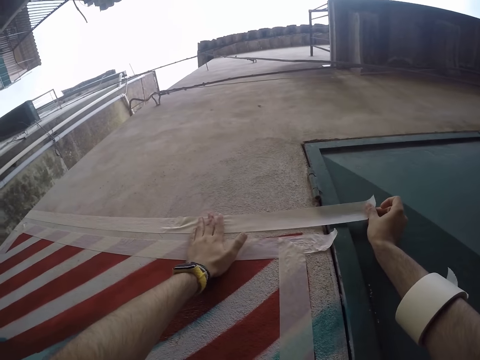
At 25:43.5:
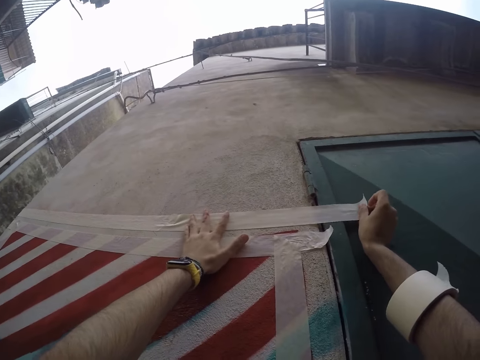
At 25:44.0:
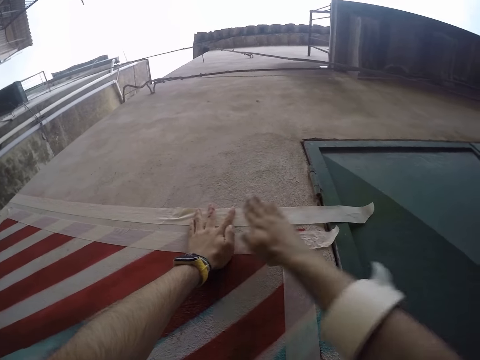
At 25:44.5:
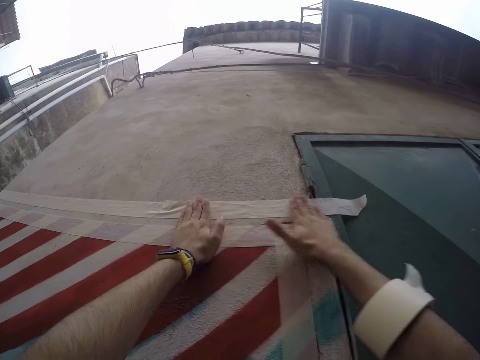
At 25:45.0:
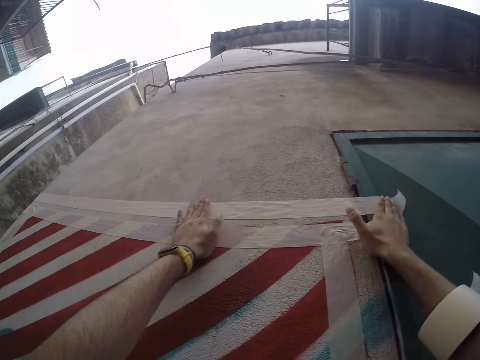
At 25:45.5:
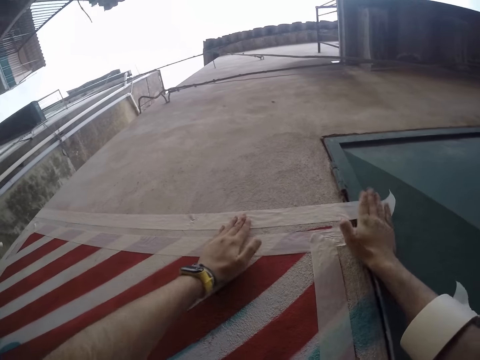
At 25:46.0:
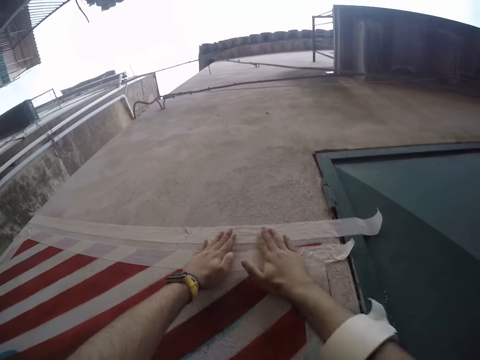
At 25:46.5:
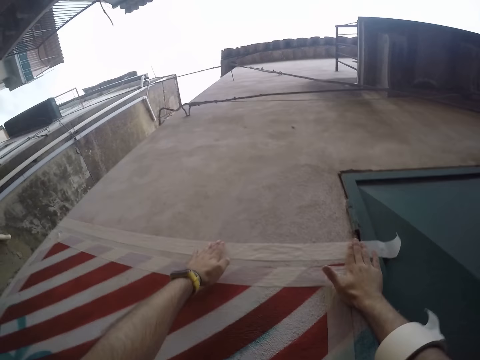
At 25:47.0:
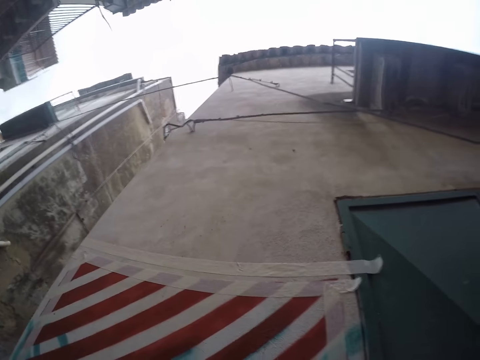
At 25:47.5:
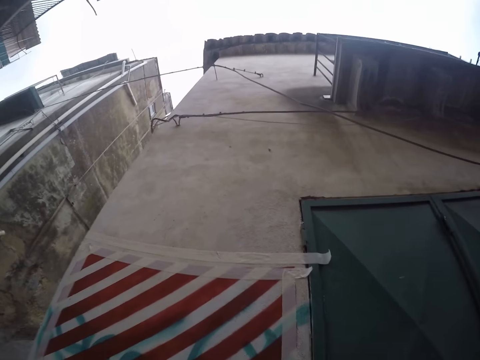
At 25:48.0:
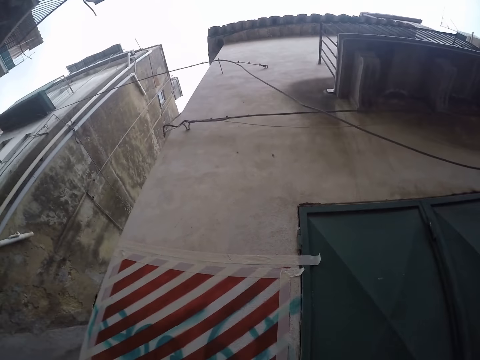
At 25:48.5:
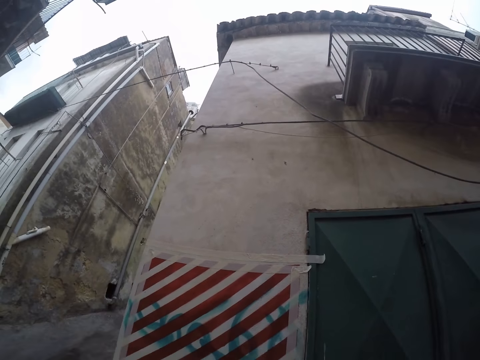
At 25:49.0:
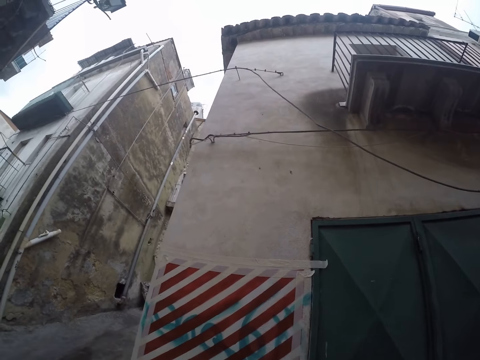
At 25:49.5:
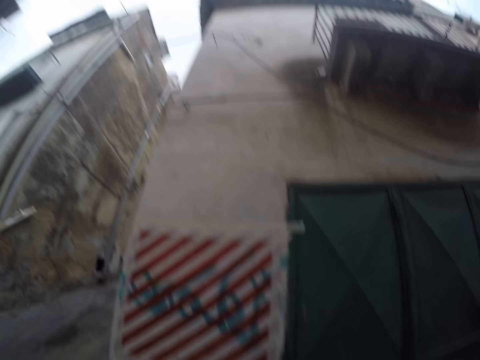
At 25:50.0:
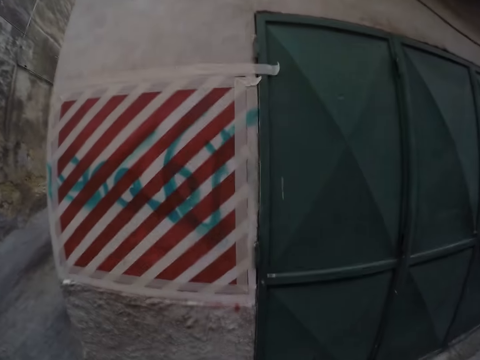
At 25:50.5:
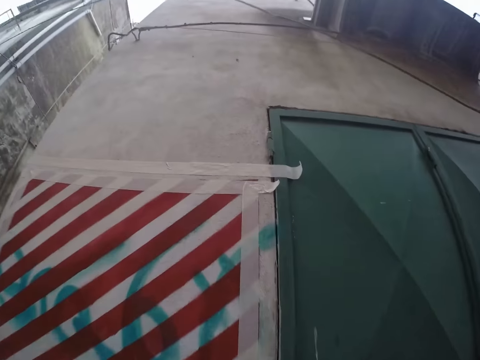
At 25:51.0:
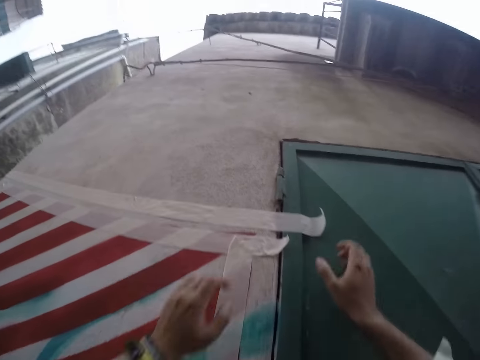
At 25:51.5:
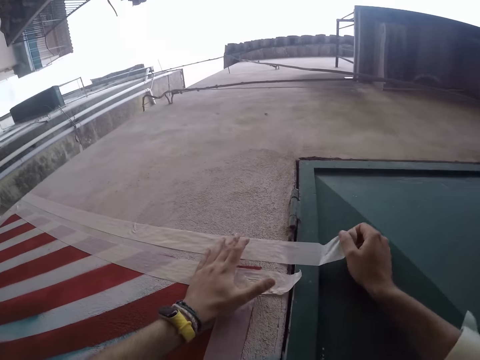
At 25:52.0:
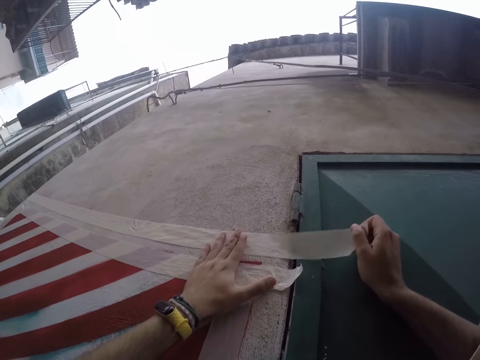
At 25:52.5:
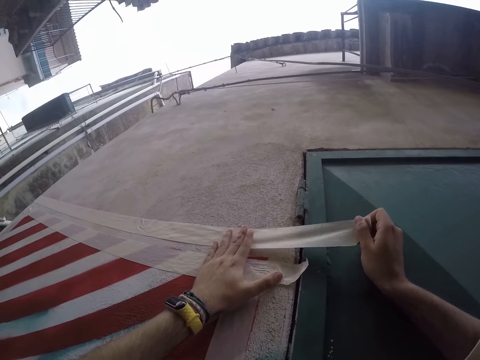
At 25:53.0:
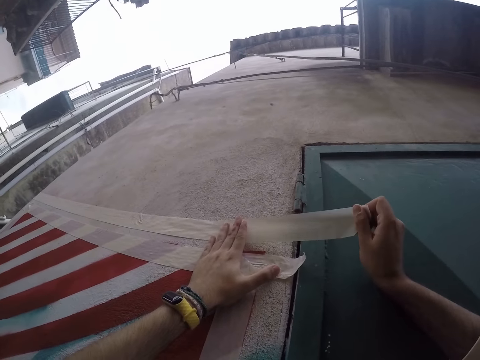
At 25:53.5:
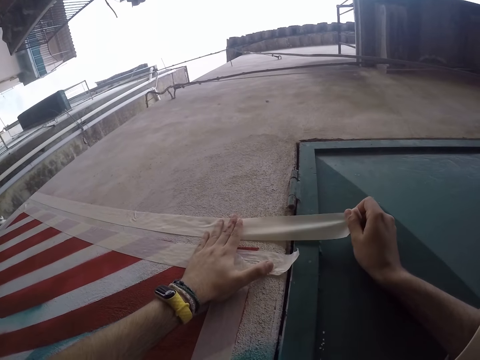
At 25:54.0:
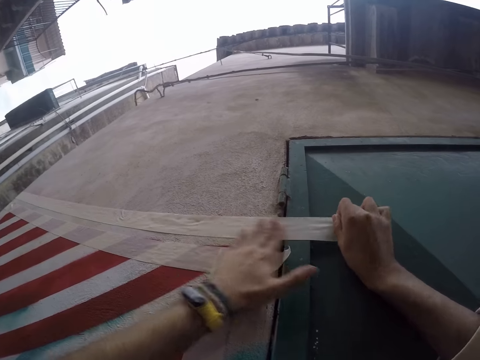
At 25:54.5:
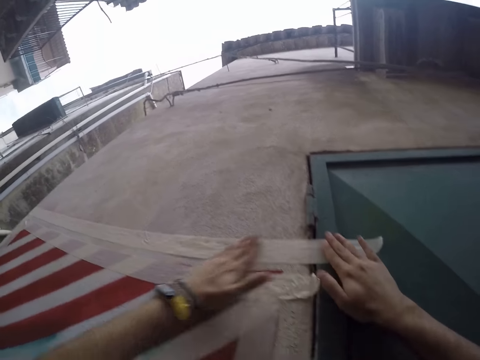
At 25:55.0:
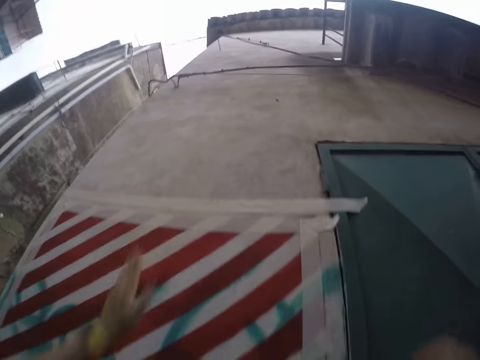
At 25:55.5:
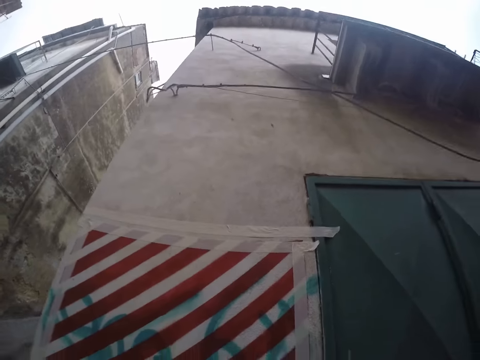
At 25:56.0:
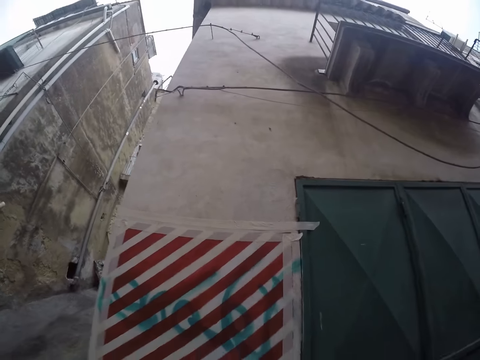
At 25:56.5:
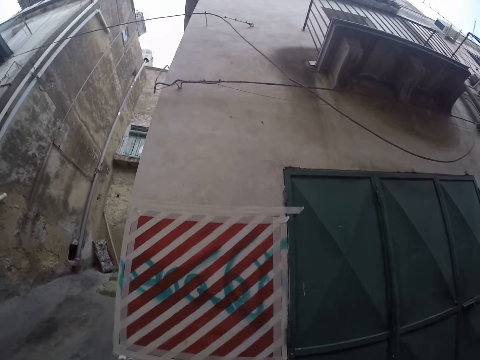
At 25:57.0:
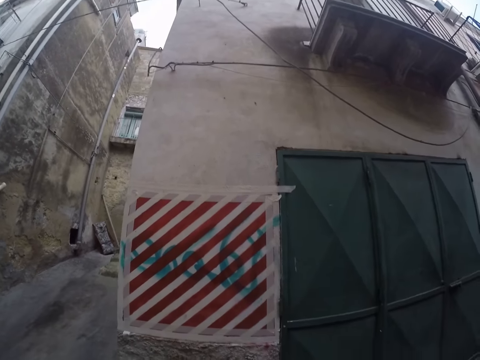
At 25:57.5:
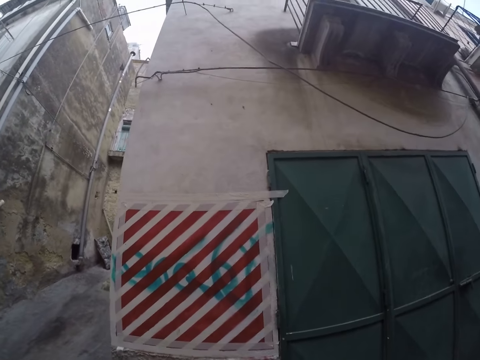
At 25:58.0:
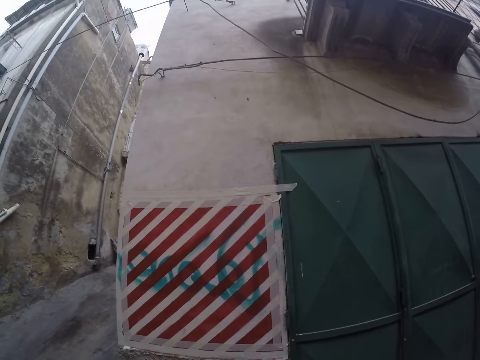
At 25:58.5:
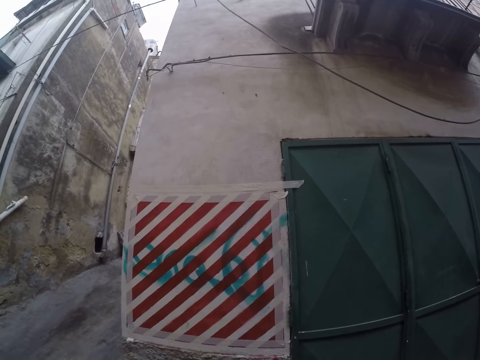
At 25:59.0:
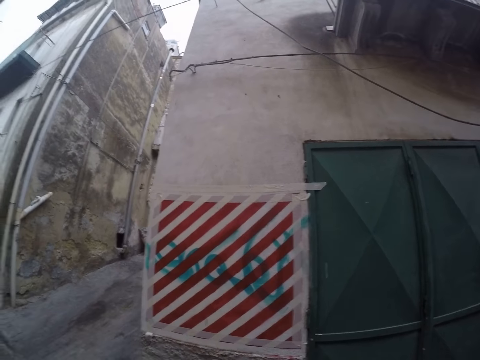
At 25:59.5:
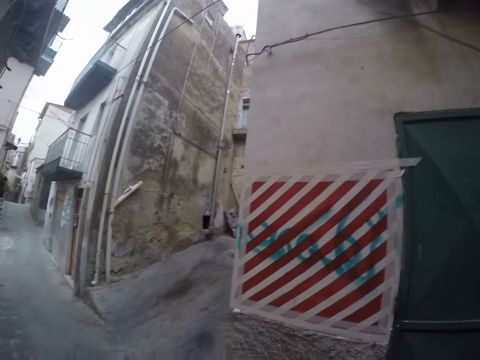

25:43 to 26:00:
The camera wearer stares at the drawing. They adjust the masking tape on the wall with both hands. They stare at the drawing.

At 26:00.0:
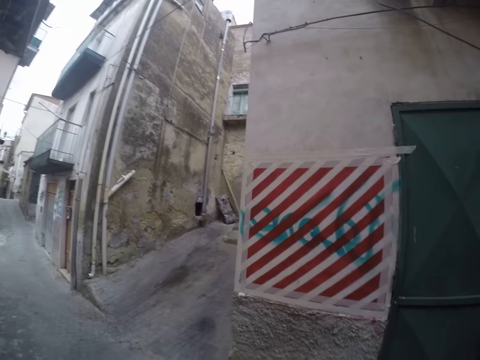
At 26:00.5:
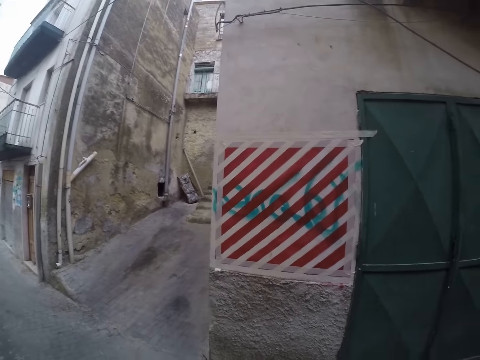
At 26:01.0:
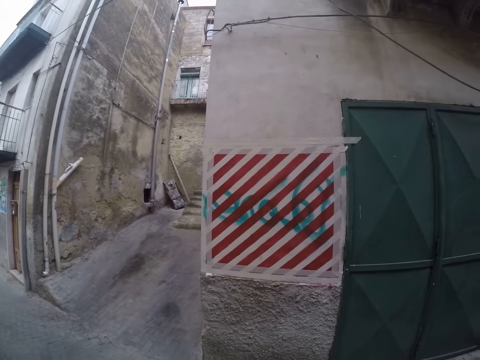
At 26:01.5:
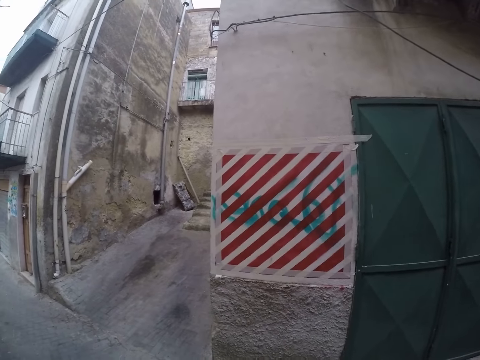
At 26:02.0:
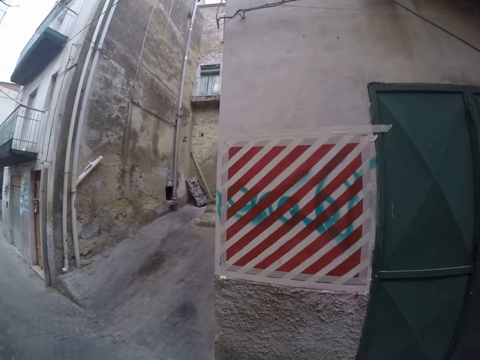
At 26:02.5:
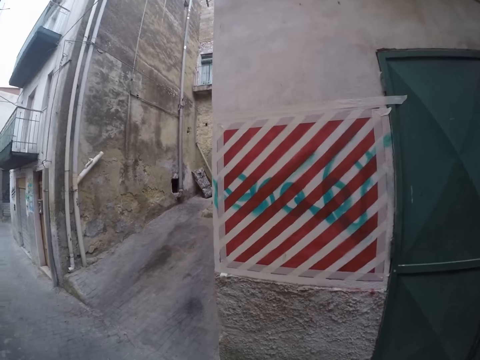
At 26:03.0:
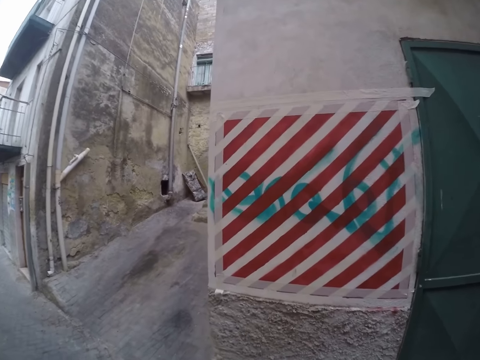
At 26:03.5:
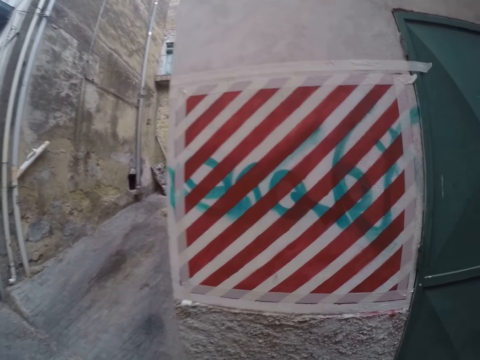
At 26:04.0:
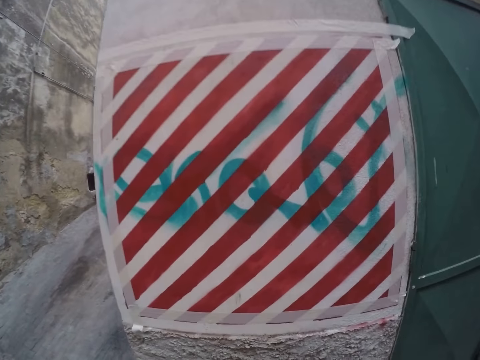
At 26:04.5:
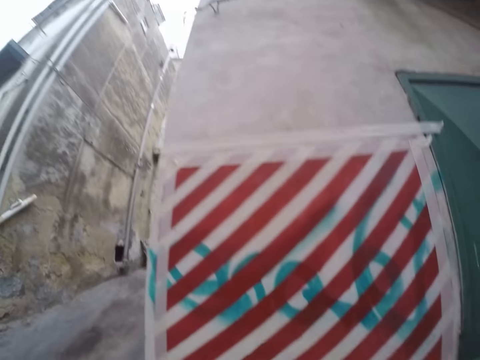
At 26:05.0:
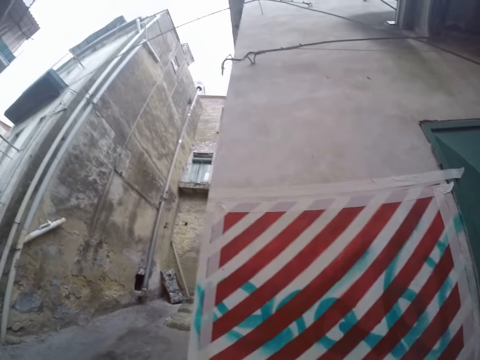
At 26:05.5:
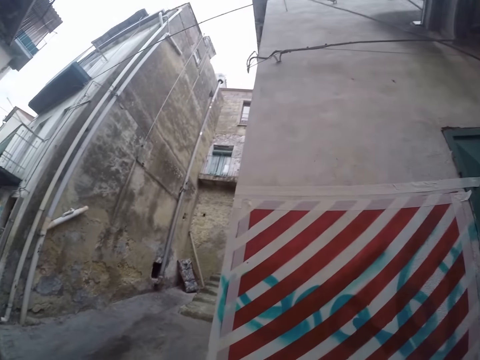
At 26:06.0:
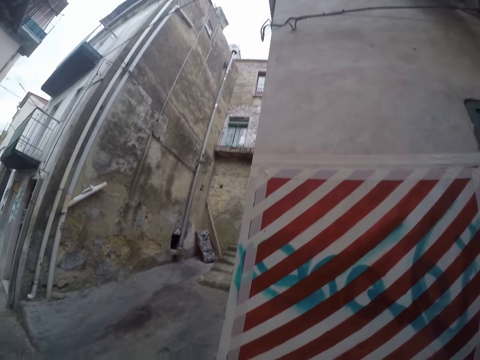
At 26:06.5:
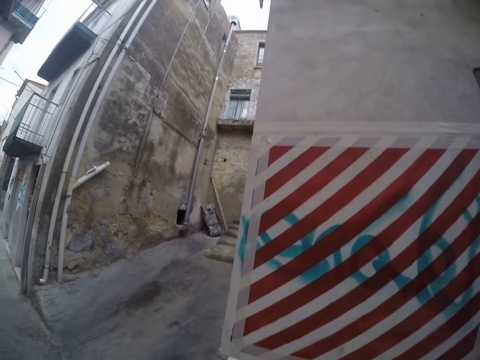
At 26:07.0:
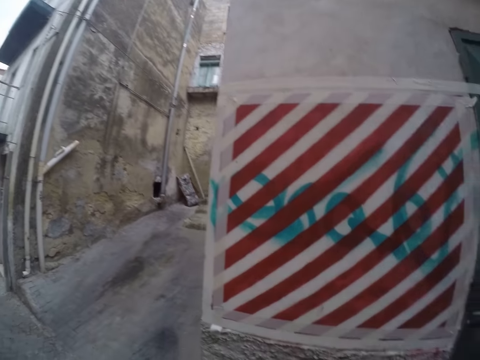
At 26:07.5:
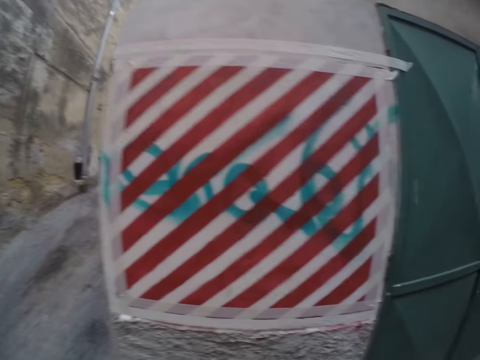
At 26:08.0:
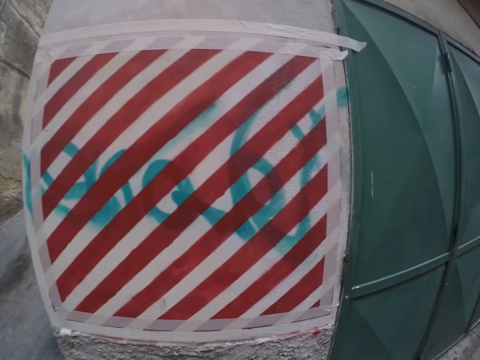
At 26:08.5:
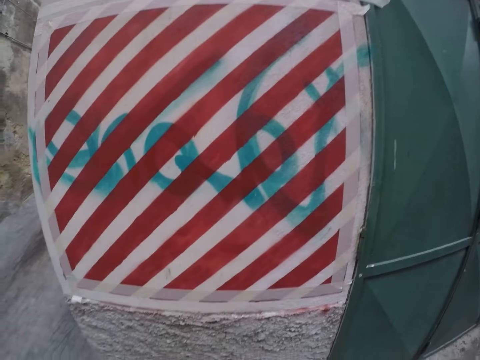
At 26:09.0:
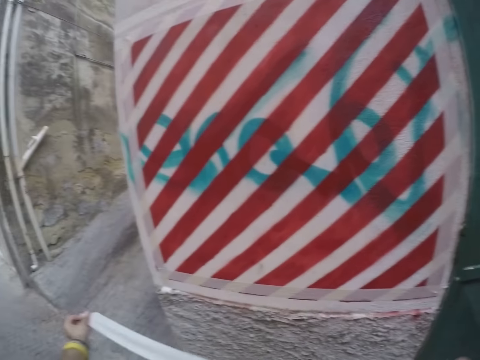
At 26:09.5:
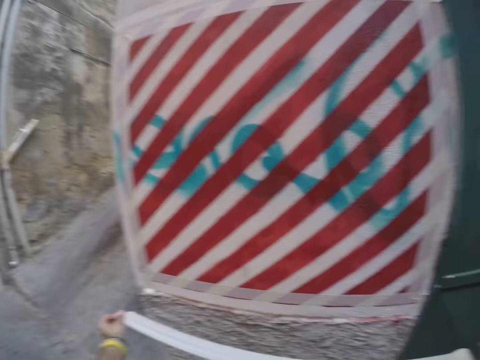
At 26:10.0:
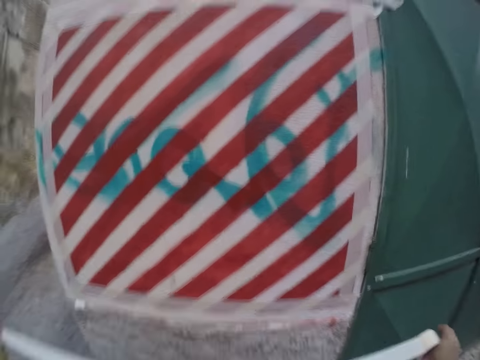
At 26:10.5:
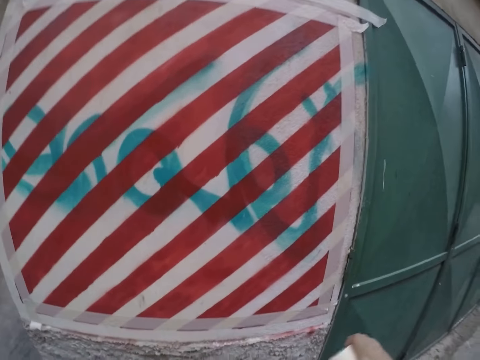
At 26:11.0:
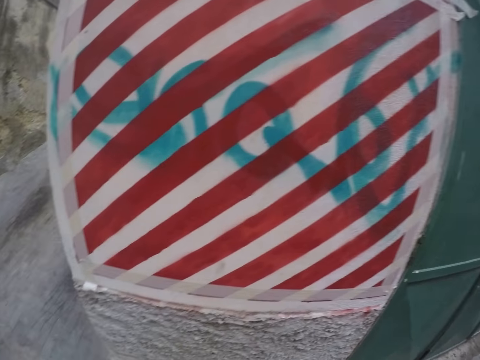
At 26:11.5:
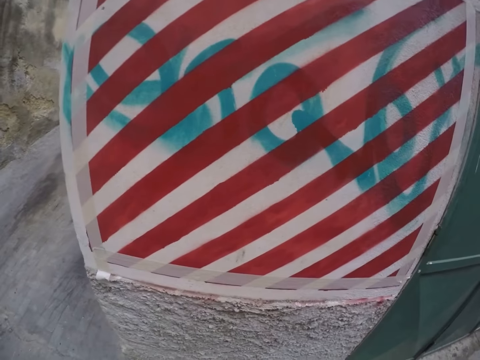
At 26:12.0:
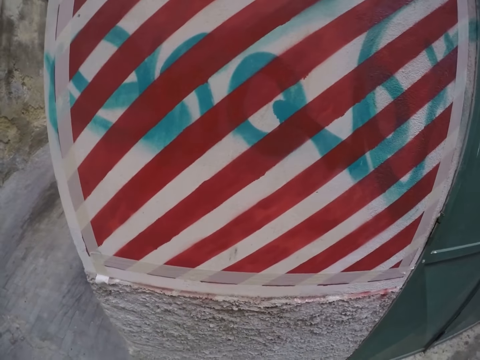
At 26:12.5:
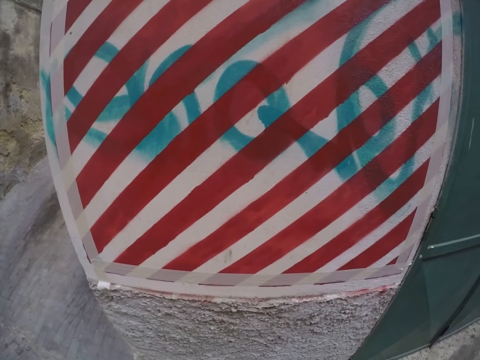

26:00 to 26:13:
The camera wearer holds a seal tape on the hands. They stretch a masking tape with both hands.
